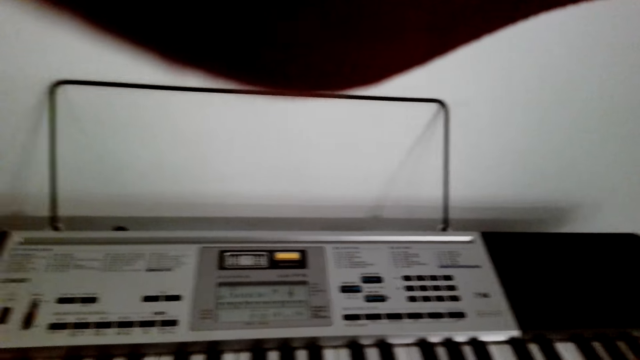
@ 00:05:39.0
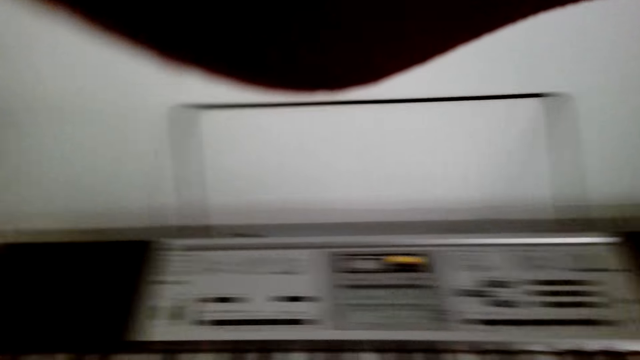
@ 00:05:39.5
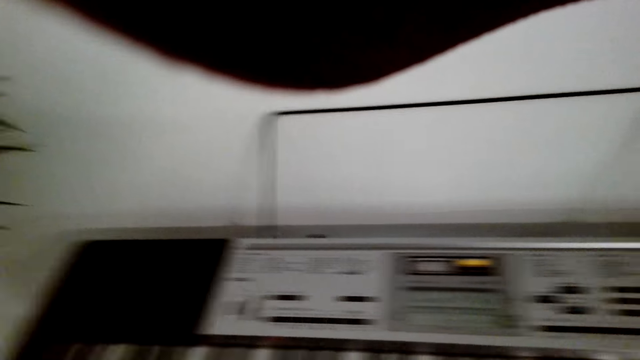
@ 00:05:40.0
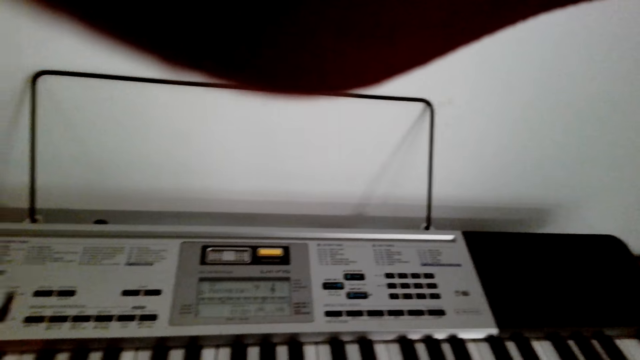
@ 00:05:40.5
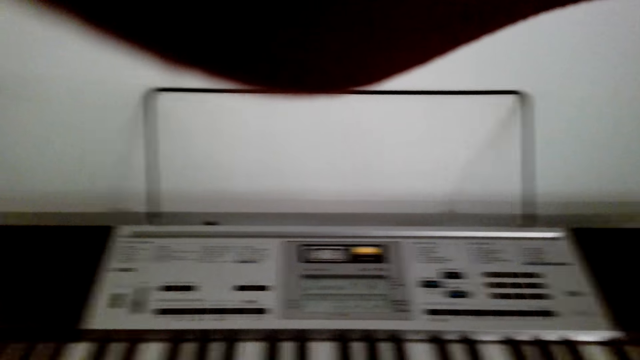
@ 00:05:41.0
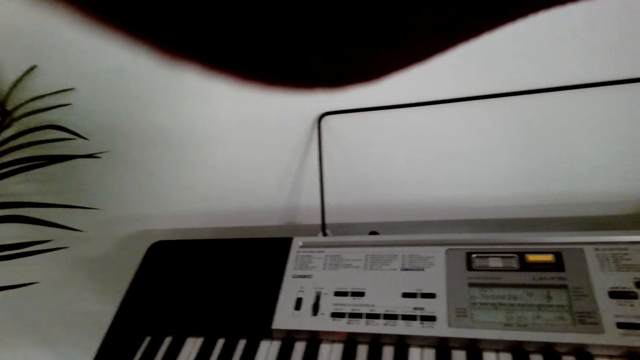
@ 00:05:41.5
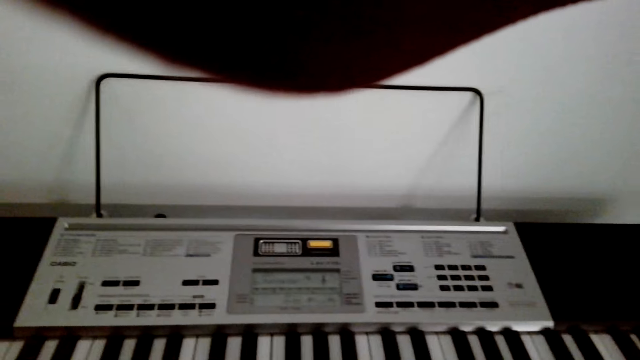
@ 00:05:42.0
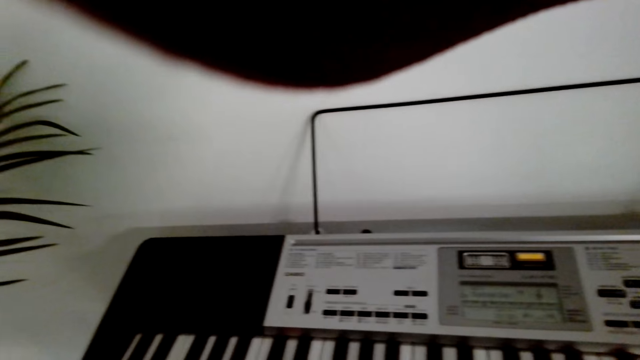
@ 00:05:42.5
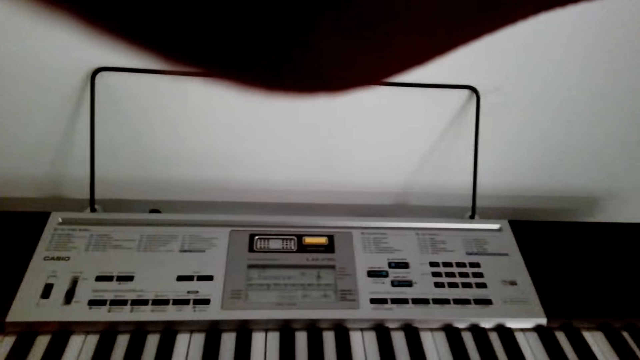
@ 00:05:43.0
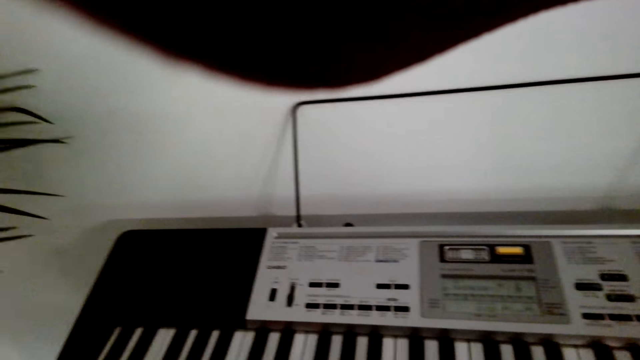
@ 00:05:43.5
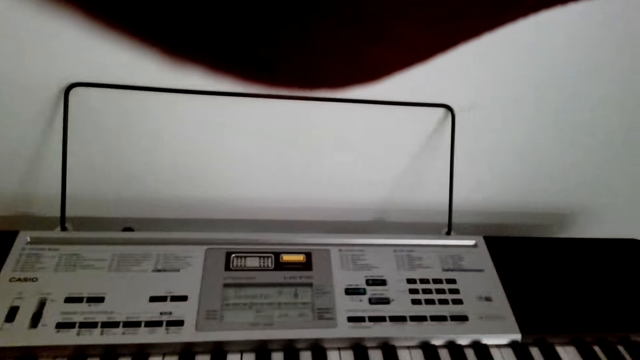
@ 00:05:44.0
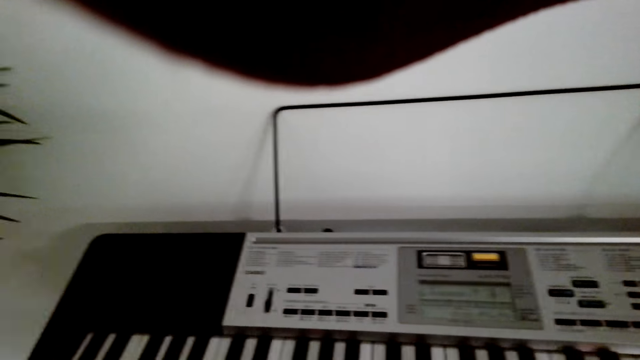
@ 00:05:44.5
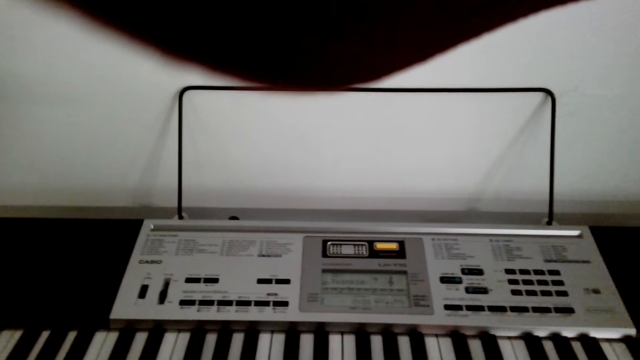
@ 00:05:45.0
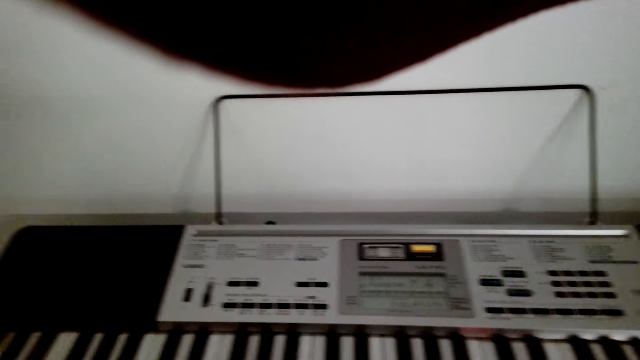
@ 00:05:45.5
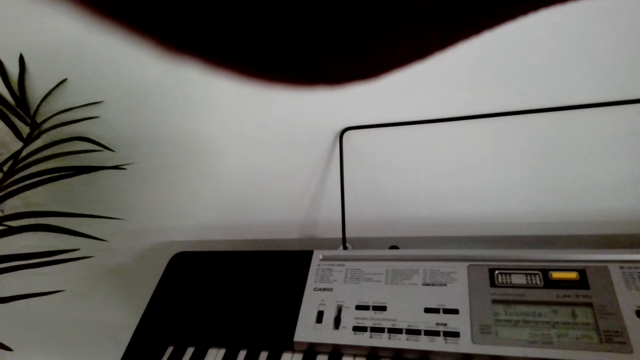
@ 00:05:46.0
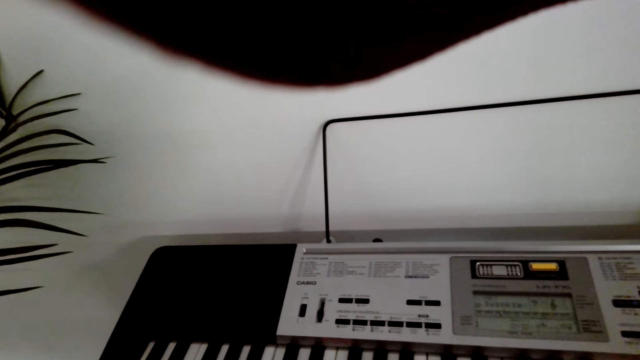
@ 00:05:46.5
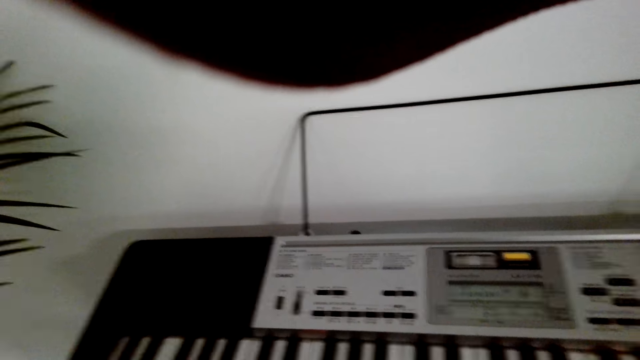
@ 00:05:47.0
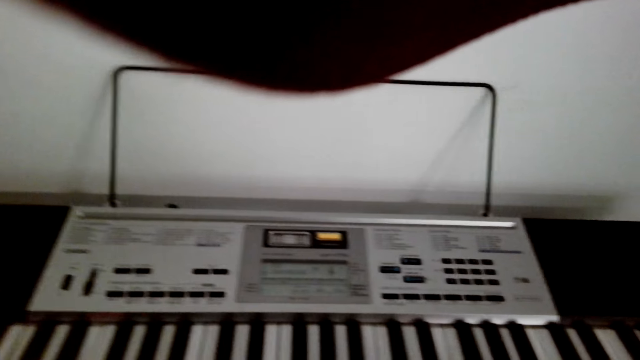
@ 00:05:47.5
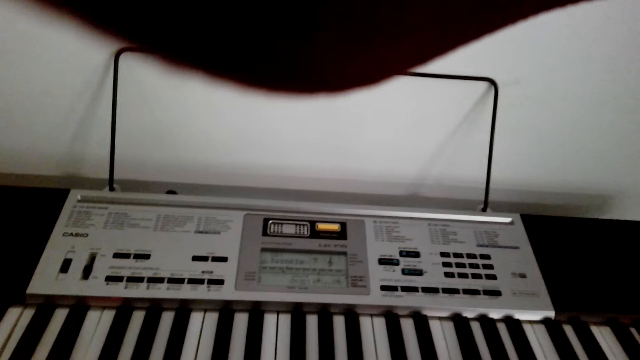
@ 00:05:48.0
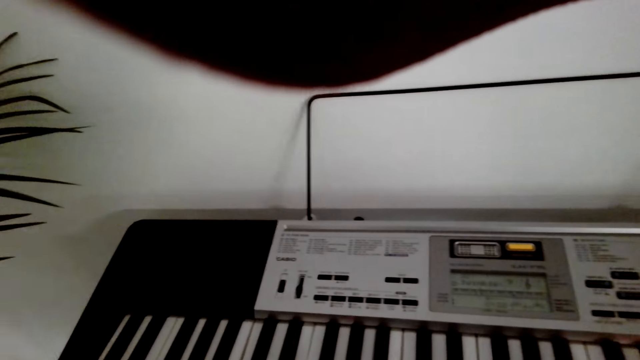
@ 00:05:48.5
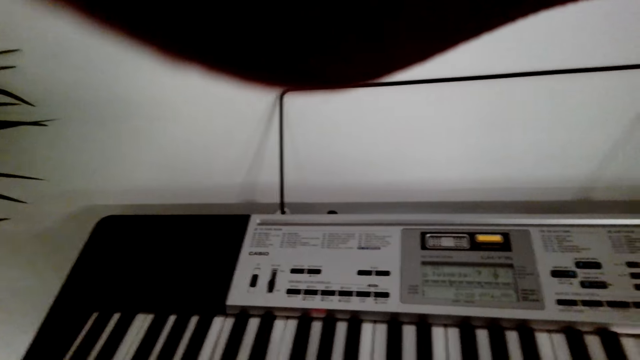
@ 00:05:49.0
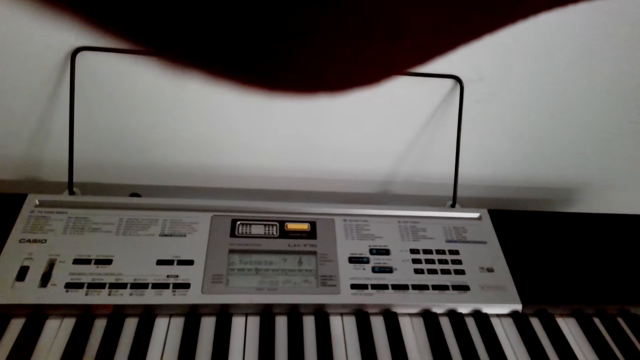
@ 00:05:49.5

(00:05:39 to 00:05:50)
The camera wearer touches the keyboard.

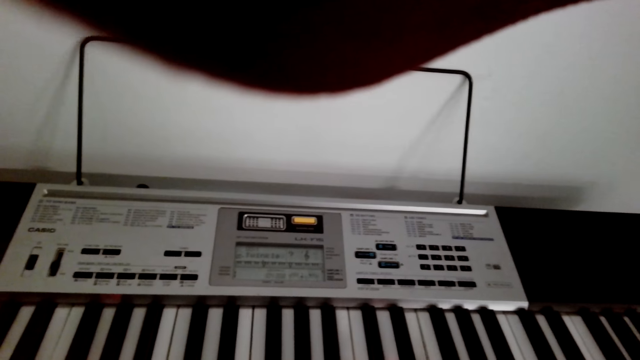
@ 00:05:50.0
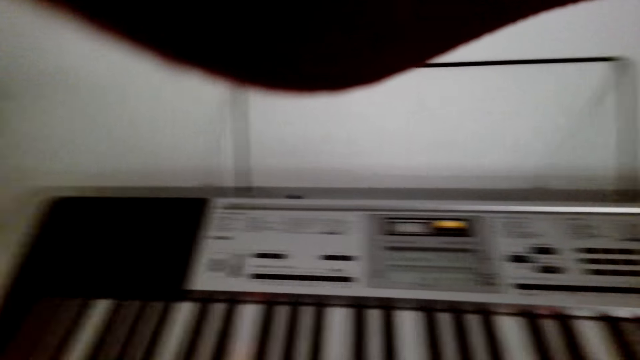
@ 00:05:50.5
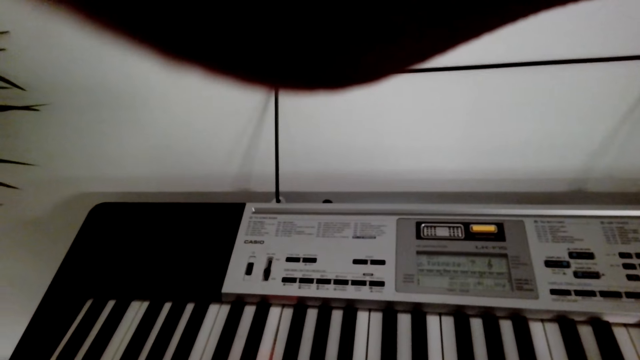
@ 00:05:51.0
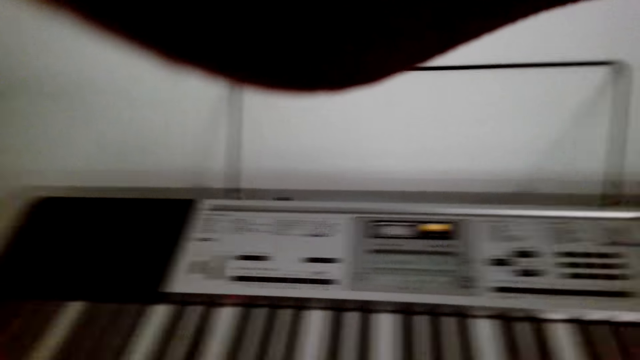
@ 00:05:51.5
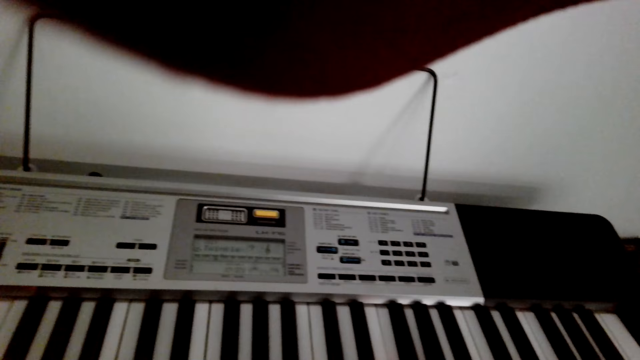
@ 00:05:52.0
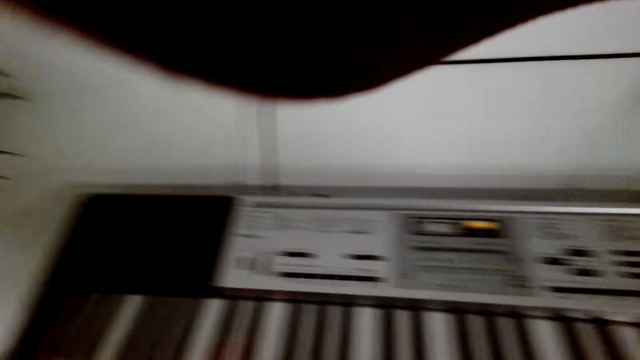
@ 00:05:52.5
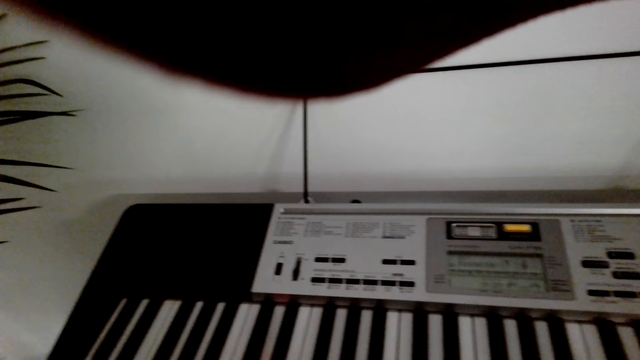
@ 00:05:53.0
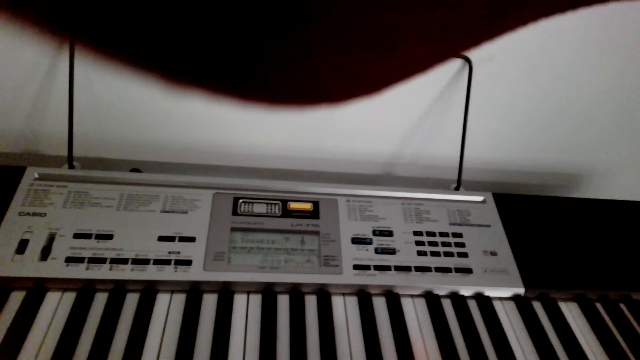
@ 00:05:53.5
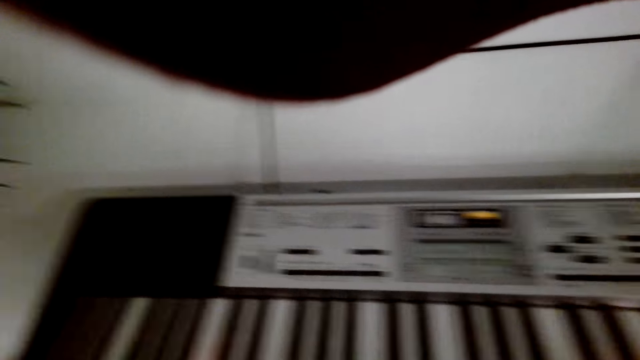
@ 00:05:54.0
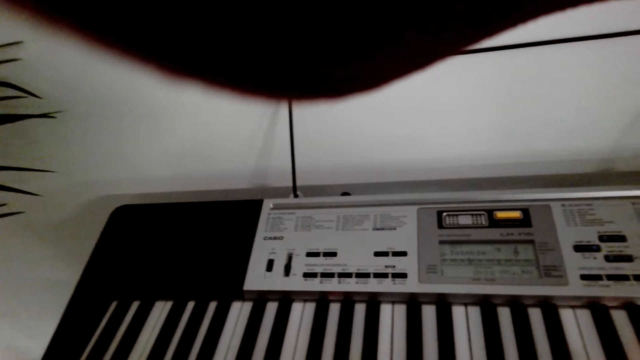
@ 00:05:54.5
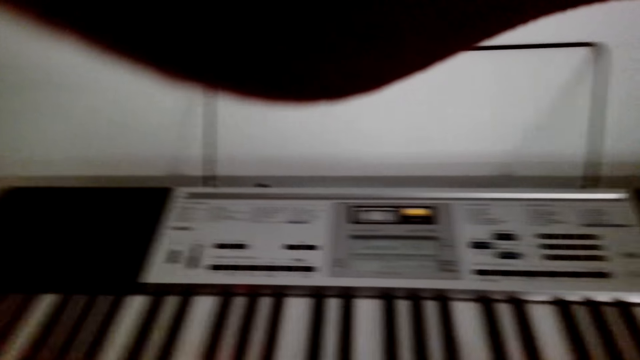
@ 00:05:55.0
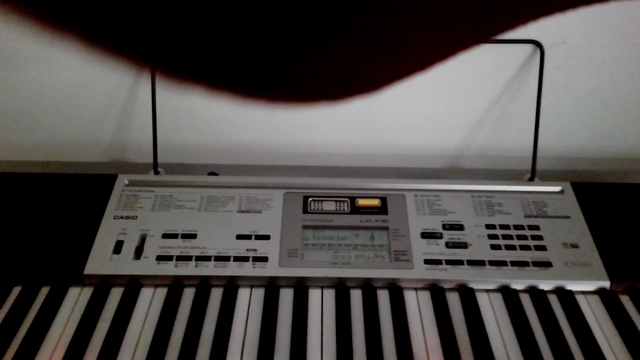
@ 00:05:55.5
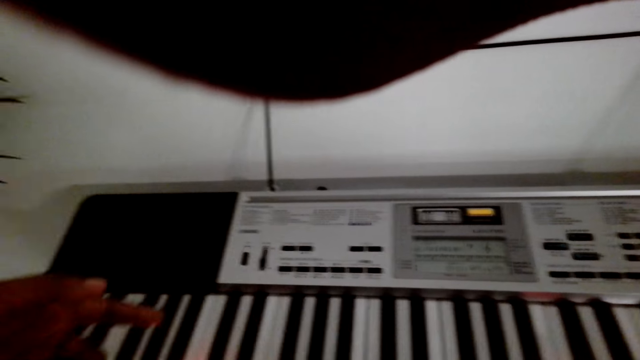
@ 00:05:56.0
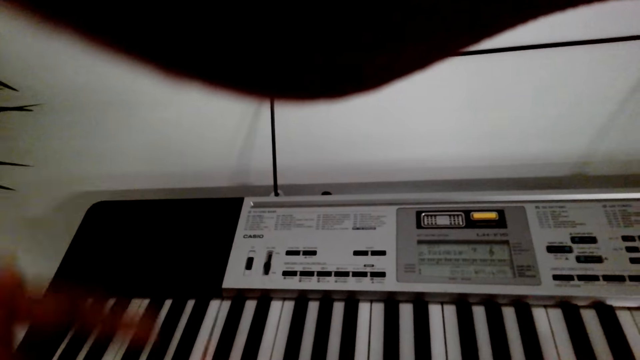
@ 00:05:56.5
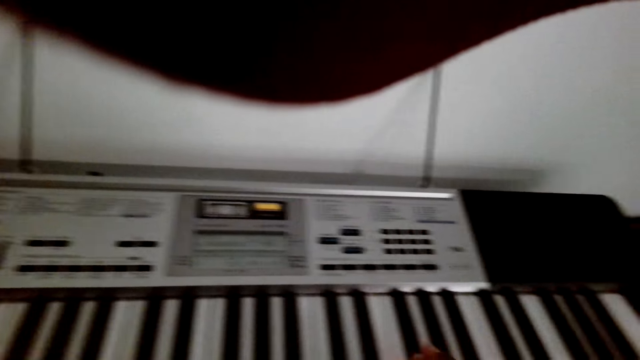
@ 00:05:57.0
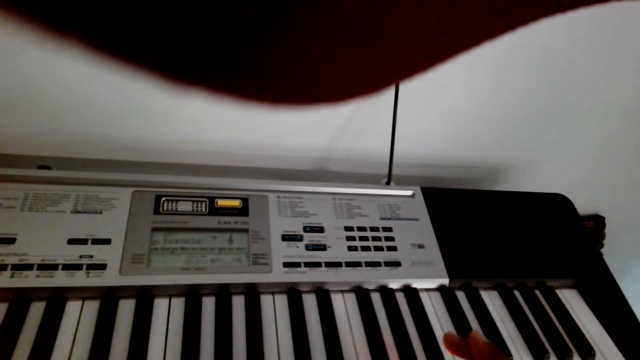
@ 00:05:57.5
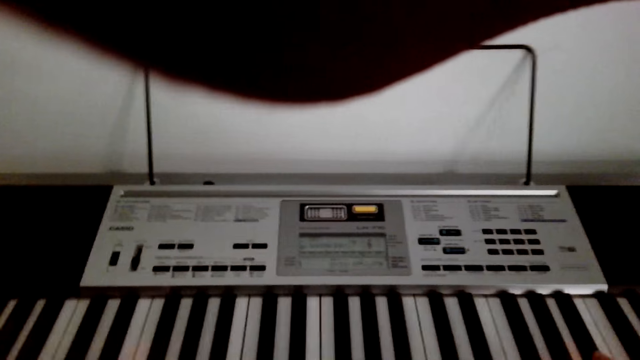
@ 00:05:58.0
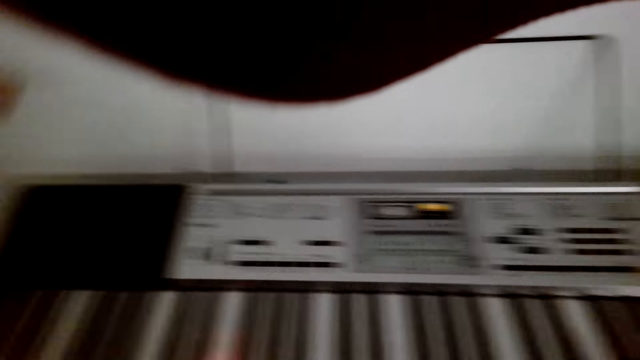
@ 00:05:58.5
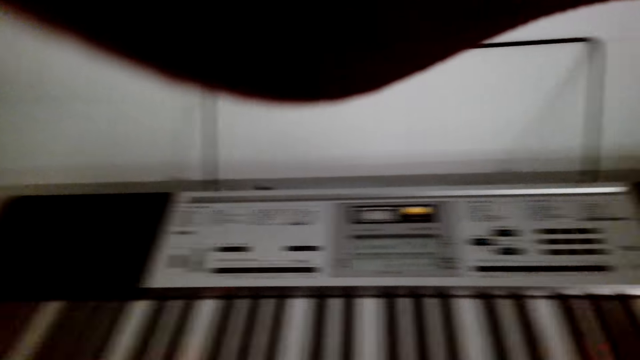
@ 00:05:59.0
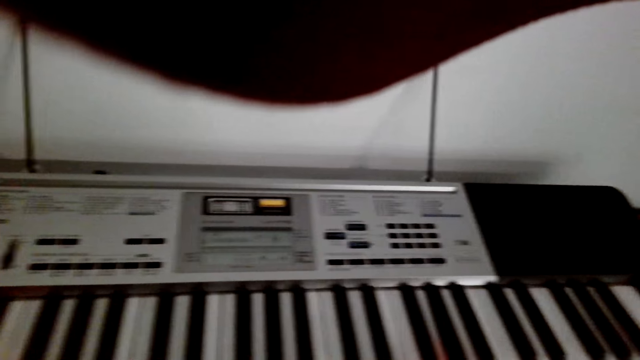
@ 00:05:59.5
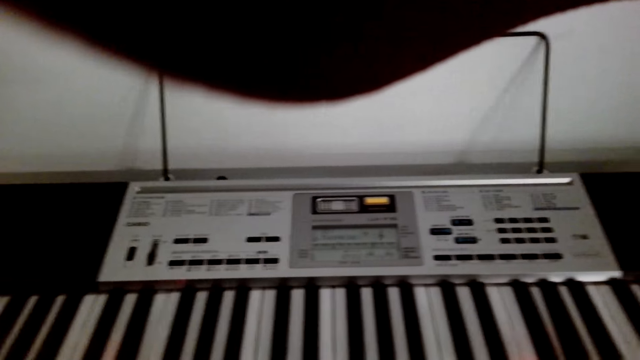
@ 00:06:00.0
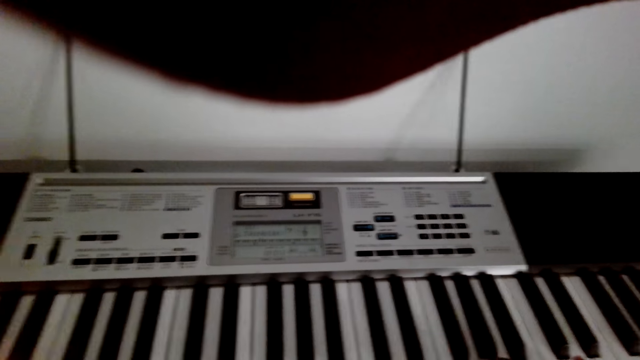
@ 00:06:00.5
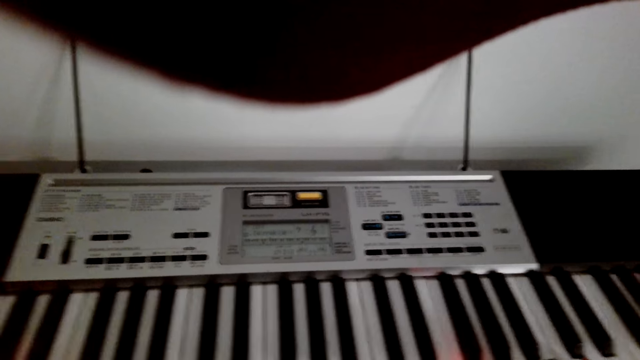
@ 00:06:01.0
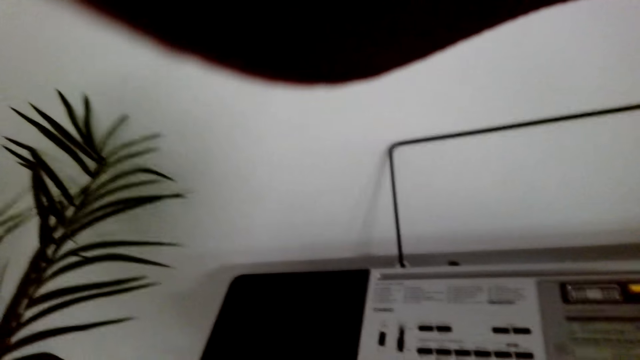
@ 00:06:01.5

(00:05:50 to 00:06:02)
The camera wearer plays the keyboard.
